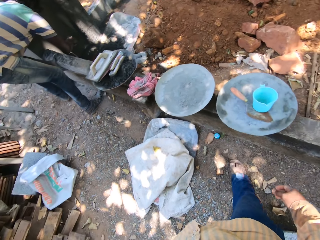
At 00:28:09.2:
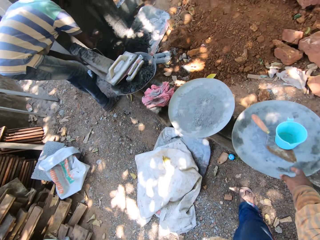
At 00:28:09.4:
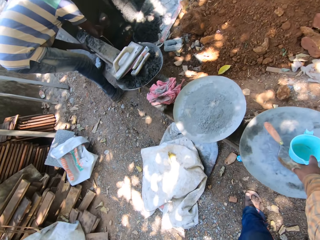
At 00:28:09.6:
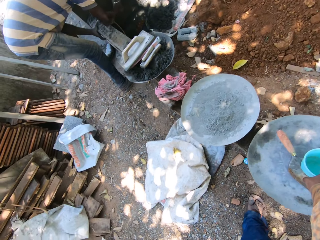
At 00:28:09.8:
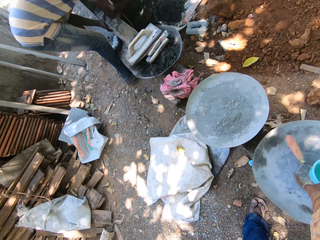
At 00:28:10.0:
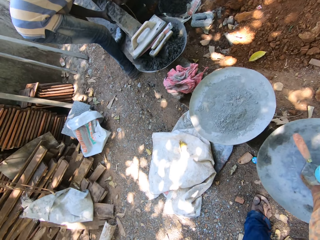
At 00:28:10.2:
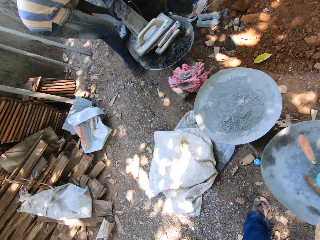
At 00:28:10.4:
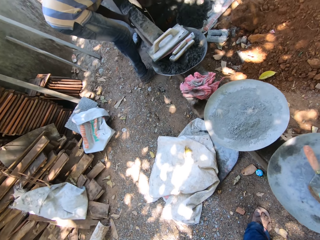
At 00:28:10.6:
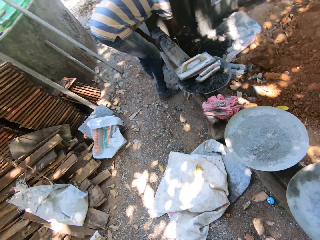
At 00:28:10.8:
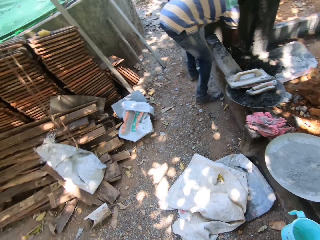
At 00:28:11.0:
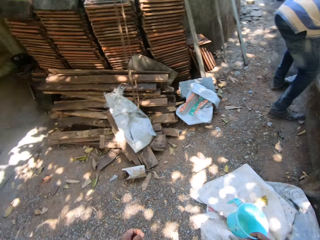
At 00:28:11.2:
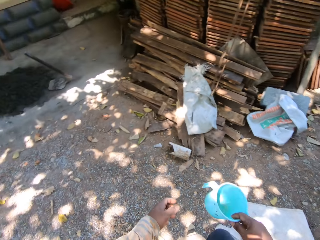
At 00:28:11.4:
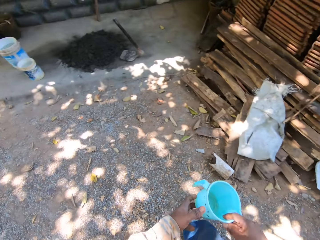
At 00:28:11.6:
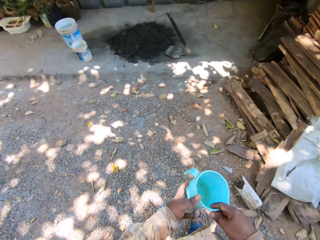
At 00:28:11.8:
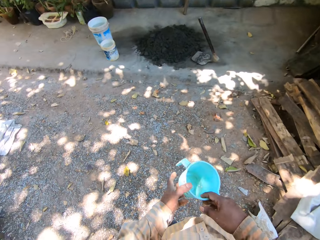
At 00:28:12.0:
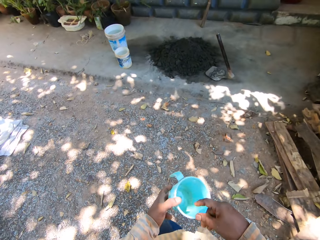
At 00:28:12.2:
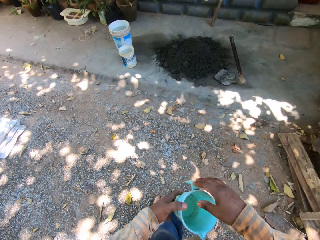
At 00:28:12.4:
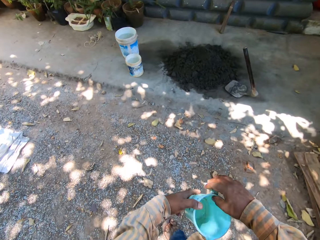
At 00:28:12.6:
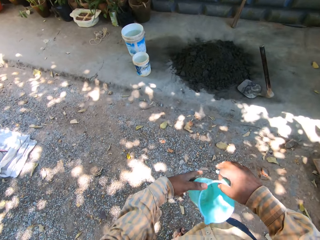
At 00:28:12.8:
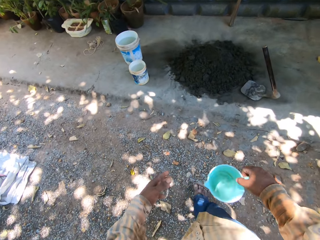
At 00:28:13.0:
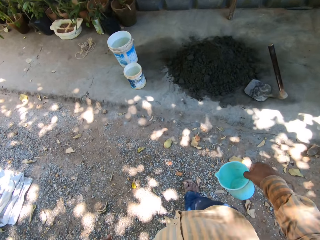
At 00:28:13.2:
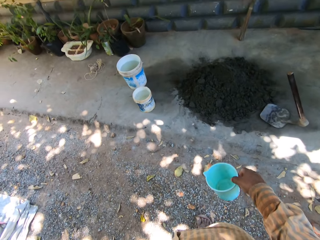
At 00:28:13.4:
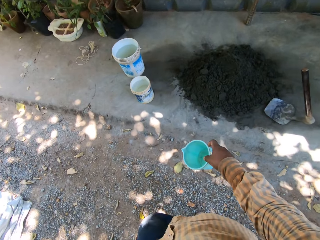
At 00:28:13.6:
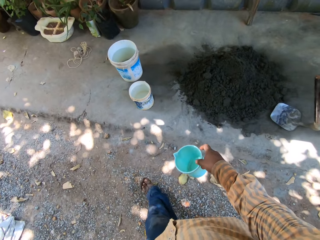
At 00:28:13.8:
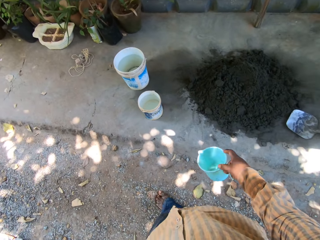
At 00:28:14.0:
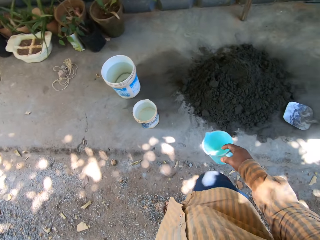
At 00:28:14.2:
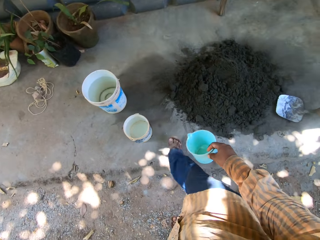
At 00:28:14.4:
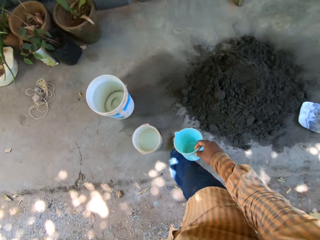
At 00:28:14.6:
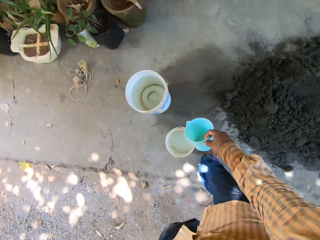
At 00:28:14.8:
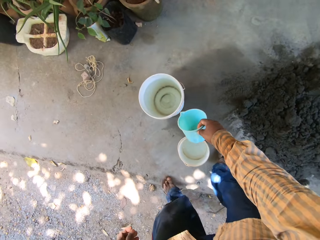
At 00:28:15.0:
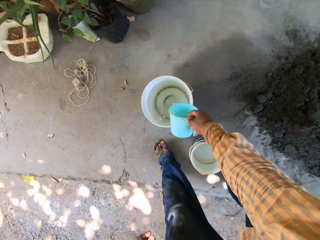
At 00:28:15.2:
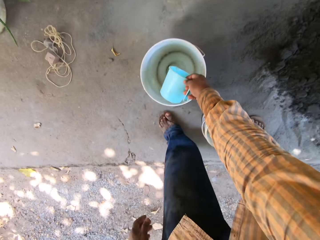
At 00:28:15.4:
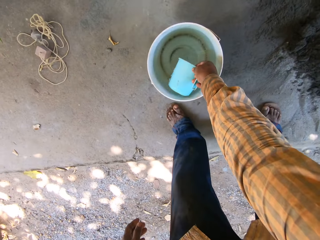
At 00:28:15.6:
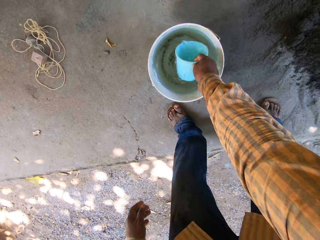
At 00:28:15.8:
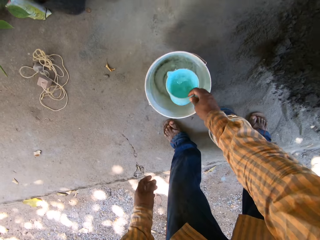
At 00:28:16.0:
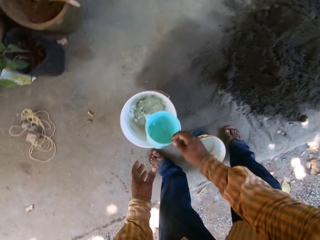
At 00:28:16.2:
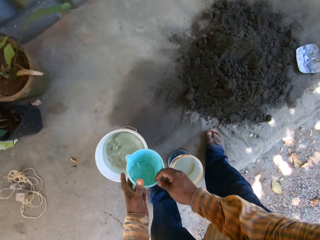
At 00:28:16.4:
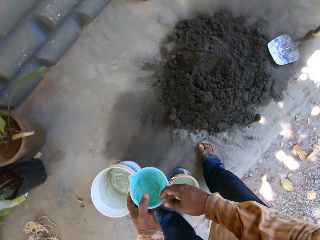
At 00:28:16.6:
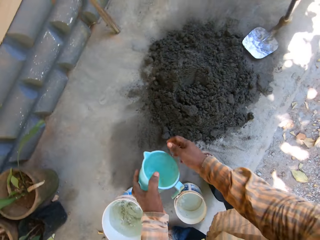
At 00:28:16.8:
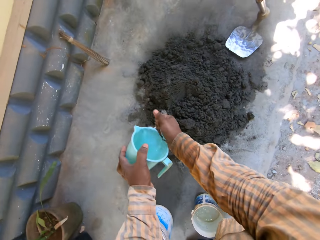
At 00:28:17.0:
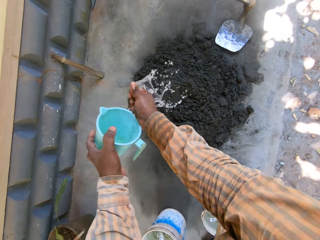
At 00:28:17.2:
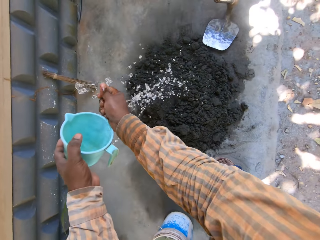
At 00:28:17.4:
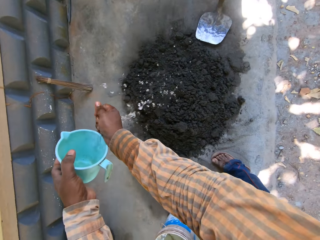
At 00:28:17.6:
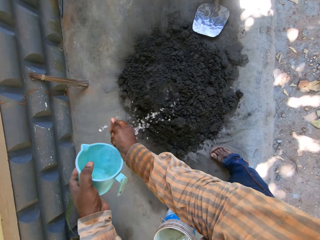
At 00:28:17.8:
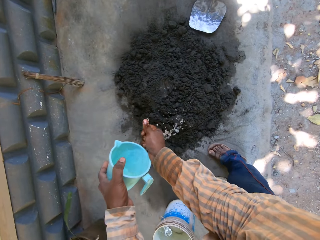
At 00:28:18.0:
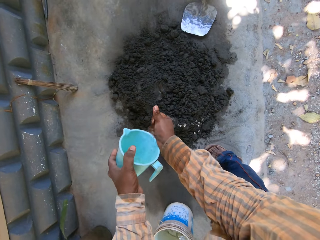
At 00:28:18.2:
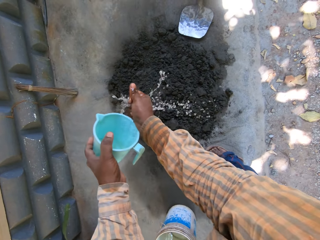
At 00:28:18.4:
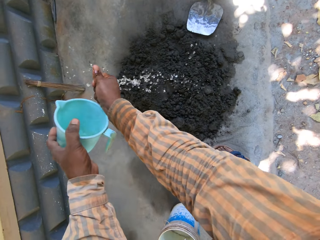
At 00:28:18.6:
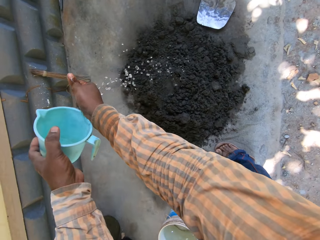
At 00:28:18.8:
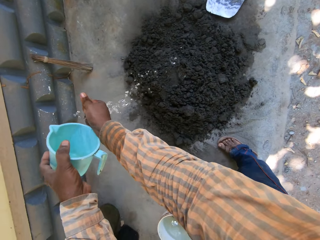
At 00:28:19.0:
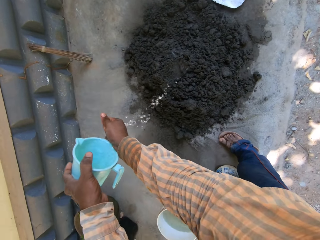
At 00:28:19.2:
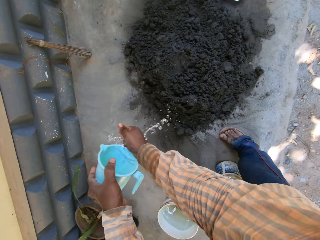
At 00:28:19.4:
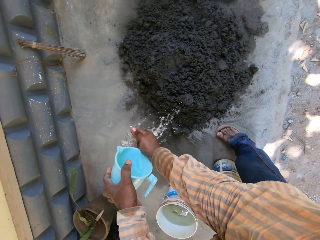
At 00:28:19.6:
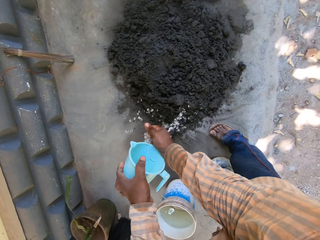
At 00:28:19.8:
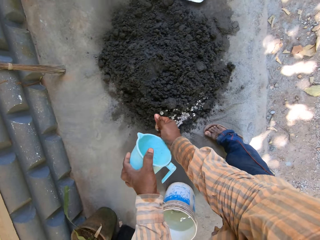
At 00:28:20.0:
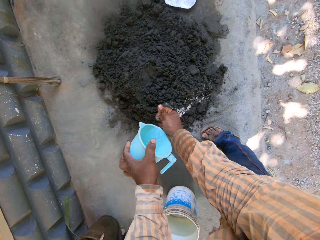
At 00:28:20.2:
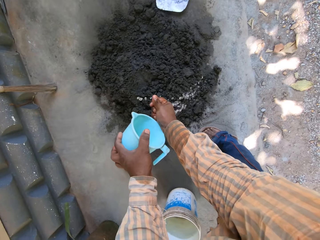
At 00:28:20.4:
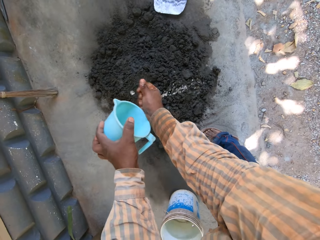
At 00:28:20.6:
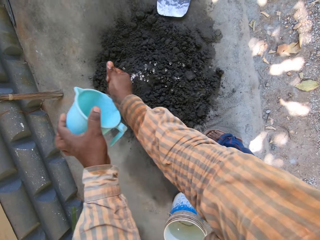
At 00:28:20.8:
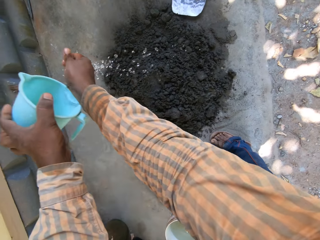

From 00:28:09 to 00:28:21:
The camera wearer picks up a cup on a bowl with his right hand. A man constructs the wall. The camera wearer holds the cup in his hands. He holds the cup in his right hand. He walks to the buckets. He scoops water from the bucket on the ground with the cup in his right hand. He passes the cup to his left hand. He pours water on the concrete mix on the ground with the cup in his left hand.

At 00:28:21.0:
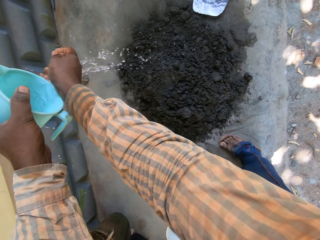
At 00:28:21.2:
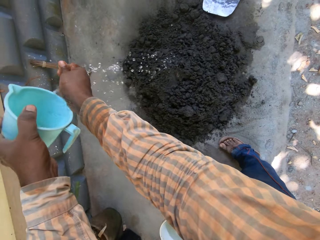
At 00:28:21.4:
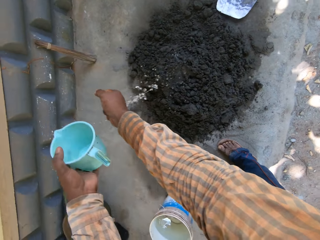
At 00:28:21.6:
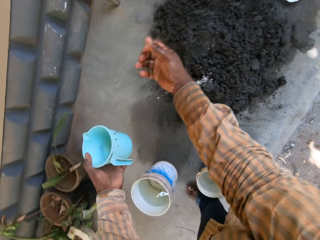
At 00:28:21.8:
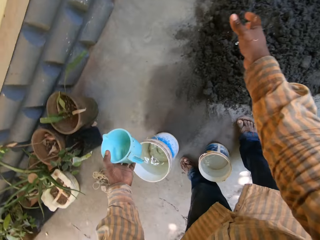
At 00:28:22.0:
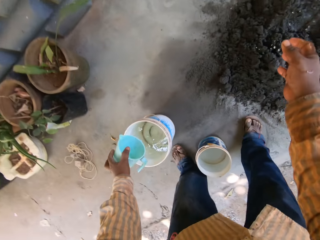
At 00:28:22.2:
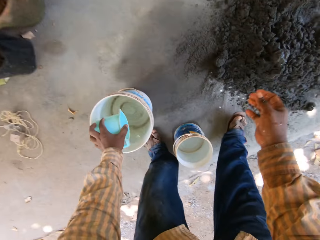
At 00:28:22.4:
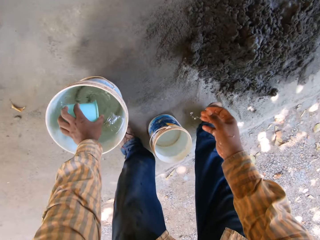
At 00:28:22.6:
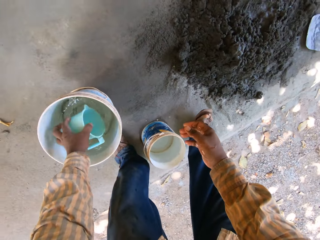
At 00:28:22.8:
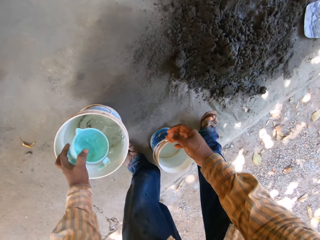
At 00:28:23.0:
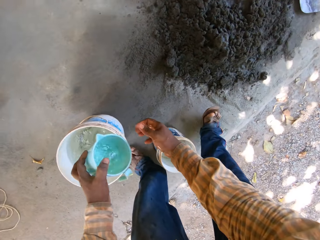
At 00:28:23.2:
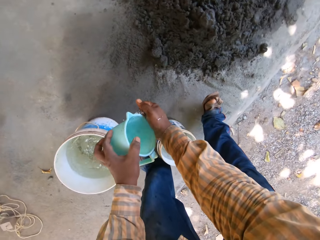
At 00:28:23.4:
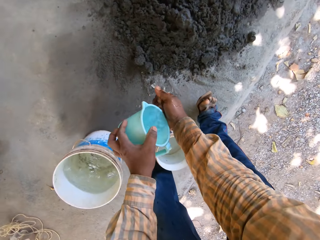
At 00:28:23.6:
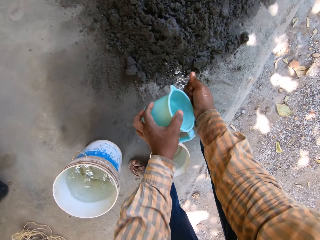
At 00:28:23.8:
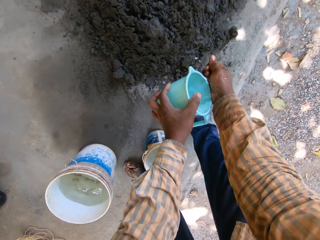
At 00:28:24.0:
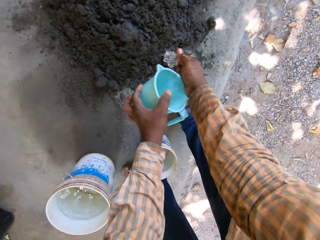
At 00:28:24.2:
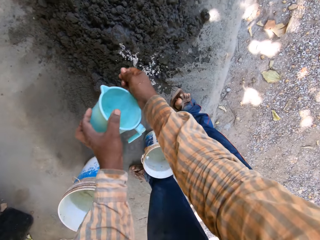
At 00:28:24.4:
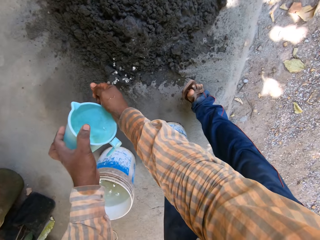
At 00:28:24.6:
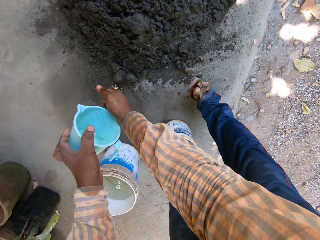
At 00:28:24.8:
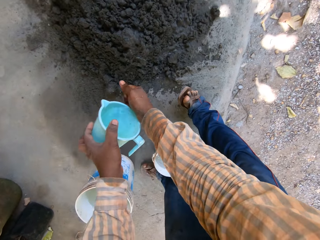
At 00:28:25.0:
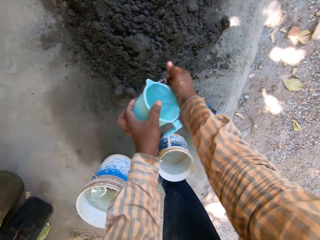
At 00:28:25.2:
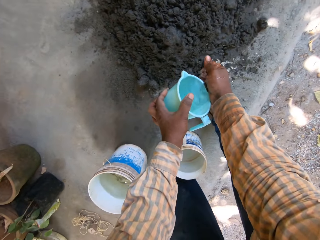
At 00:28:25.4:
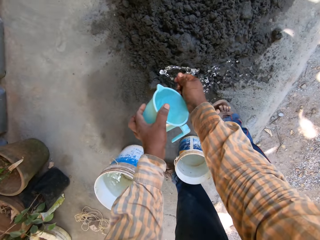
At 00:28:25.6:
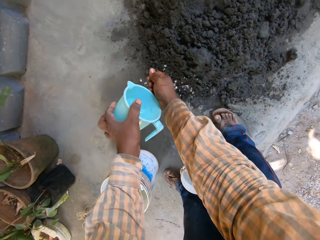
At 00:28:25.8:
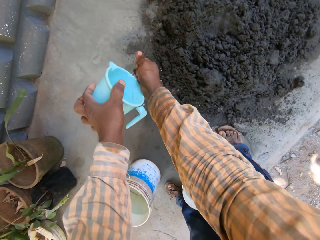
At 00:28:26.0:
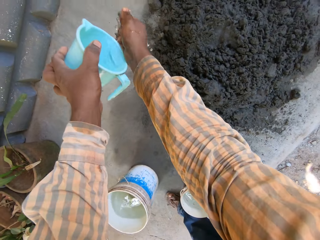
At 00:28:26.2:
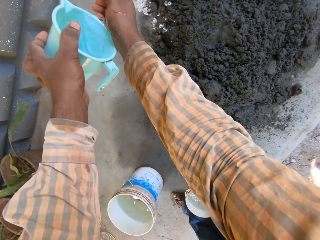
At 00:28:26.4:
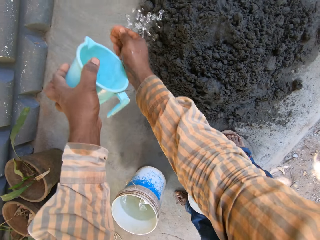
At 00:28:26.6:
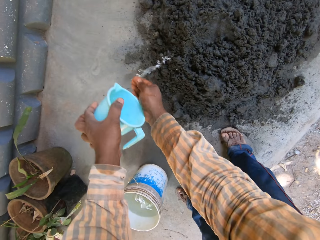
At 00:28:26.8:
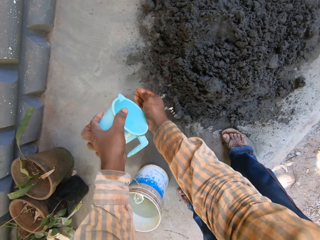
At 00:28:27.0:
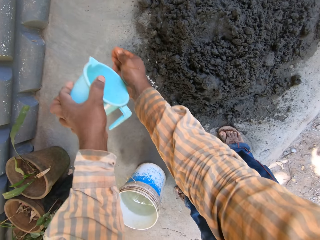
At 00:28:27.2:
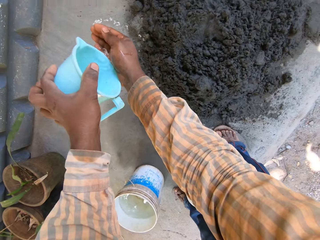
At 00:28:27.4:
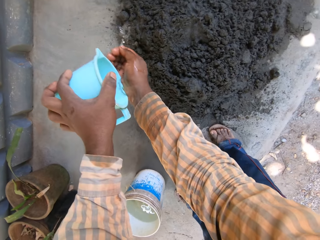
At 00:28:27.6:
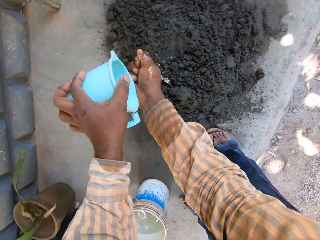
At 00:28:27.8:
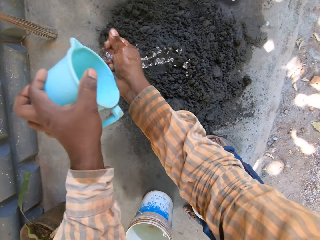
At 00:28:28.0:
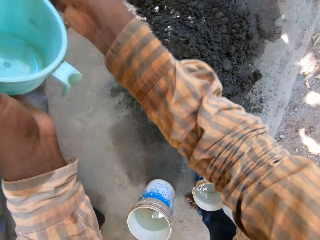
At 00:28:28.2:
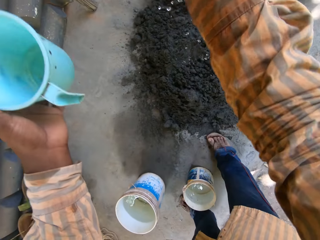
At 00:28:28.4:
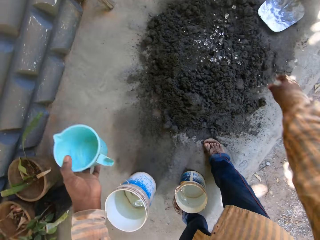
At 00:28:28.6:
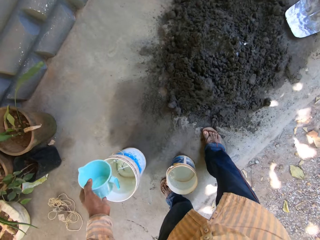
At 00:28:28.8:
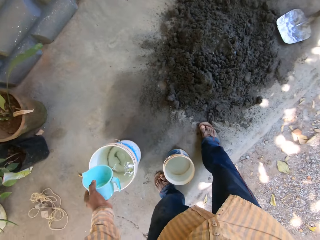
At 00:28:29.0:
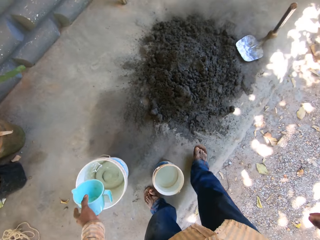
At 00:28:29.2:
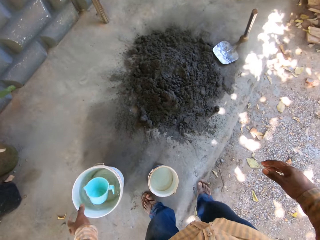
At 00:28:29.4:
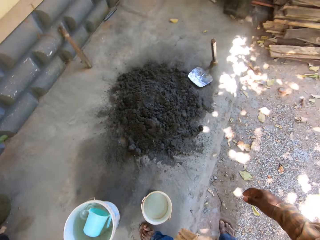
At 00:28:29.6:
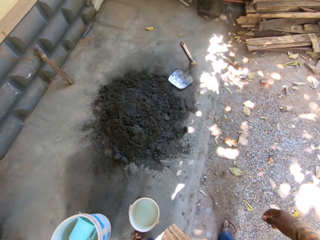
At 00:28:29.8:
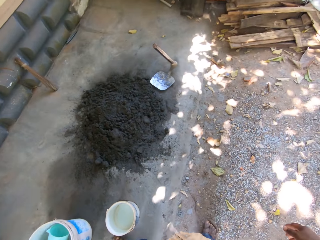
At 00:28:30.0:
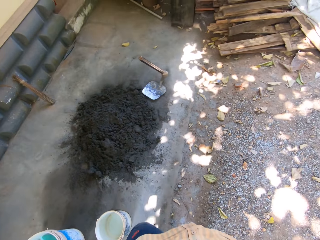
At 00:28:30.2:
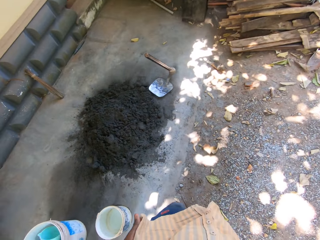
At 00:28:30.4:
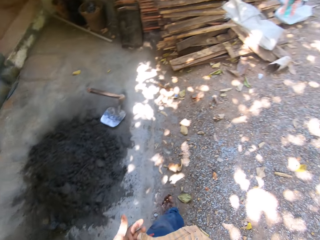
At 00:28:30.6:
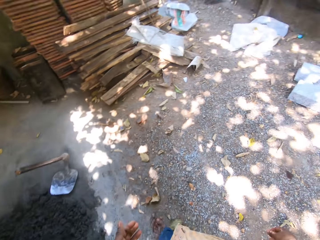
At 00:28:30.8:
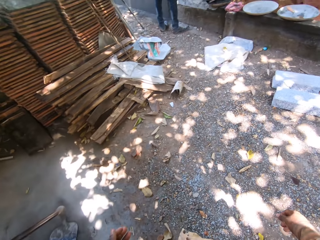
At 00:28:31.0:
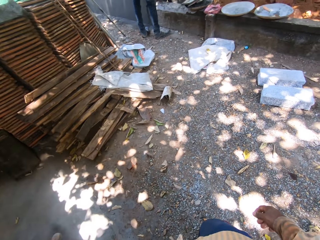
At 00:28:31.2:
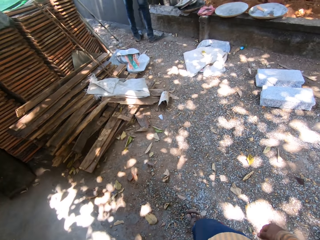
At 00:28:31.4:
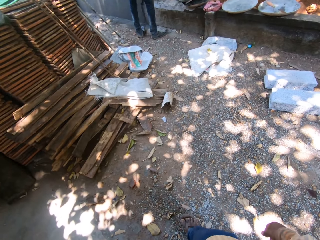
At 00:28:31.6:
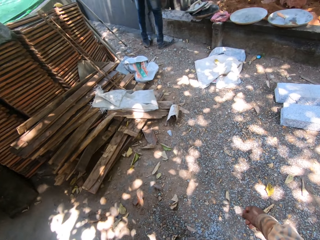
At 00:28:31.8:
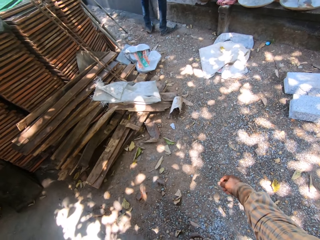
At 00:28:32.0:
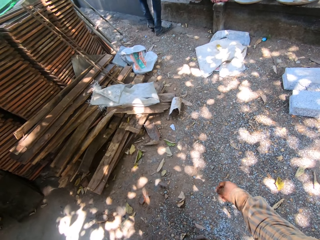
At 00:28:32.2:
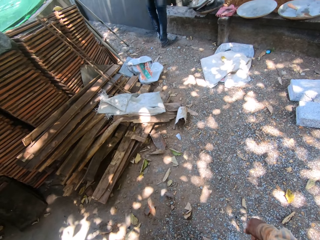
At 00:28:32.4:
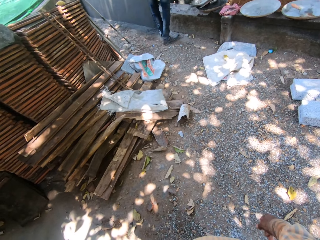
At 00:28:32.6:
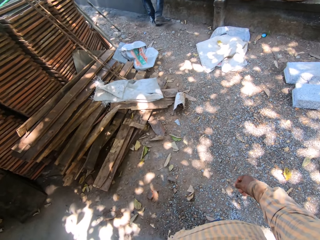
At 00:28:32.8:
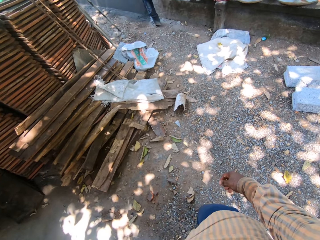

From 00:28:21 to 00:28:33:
The camera wearer scoops water from the bucket on the ground with the cup in his left hand. He pours water on the concrete mix on the ground with the cup in his left hand. He drops the cup in the bucket on the ground with his left hand.
